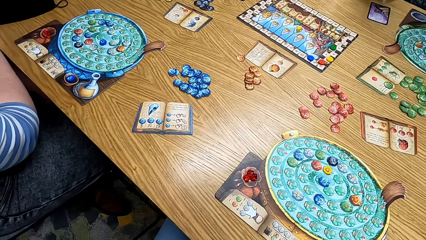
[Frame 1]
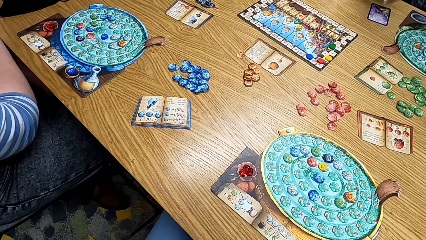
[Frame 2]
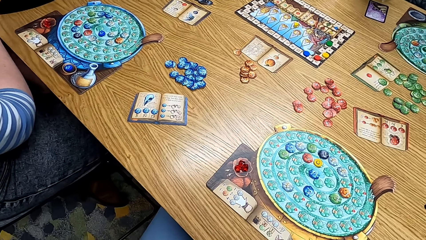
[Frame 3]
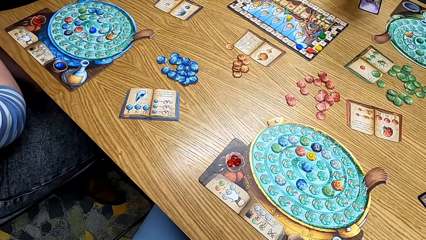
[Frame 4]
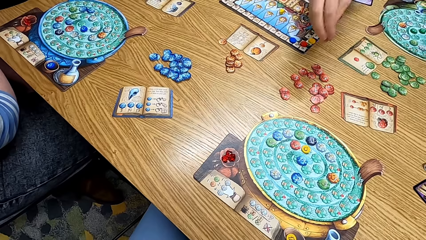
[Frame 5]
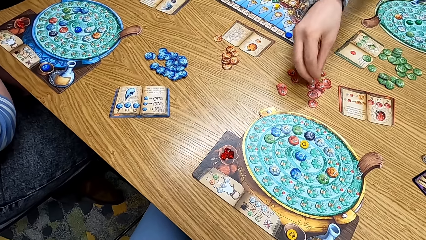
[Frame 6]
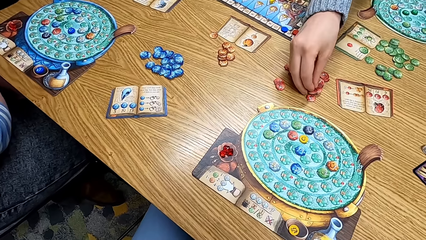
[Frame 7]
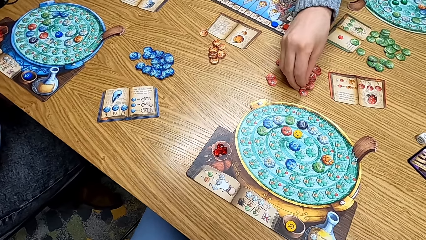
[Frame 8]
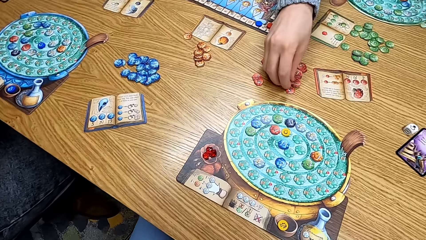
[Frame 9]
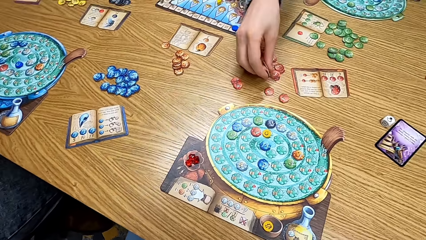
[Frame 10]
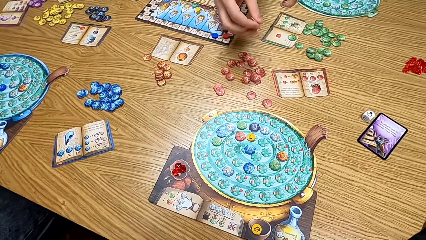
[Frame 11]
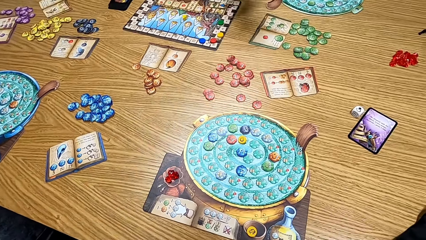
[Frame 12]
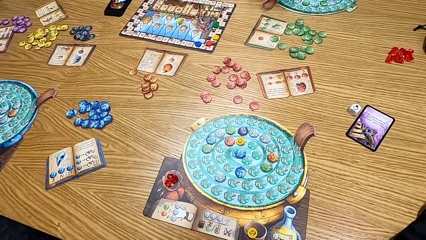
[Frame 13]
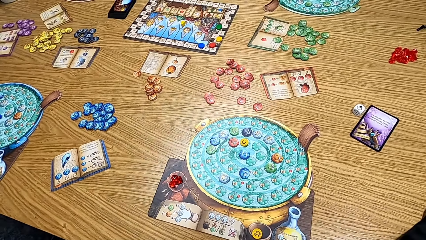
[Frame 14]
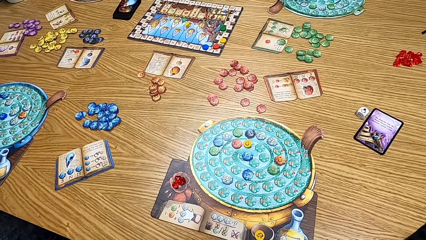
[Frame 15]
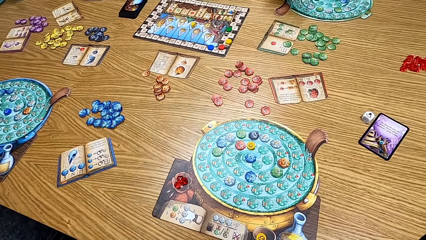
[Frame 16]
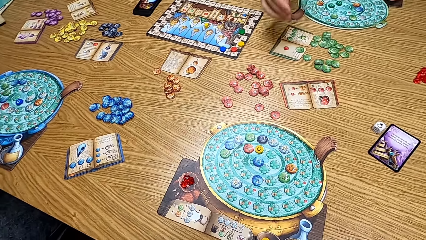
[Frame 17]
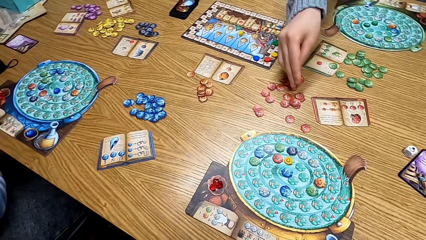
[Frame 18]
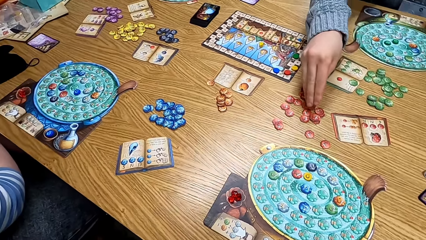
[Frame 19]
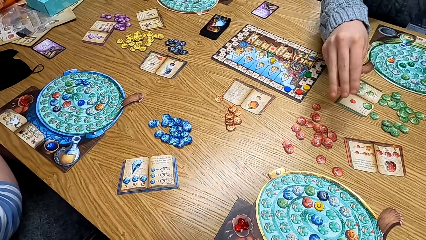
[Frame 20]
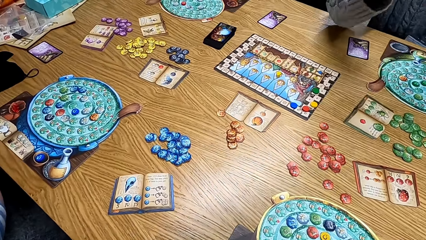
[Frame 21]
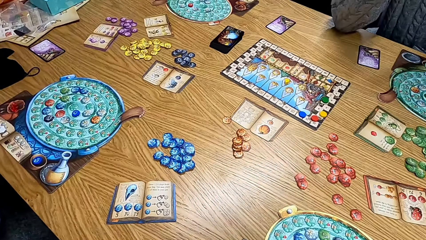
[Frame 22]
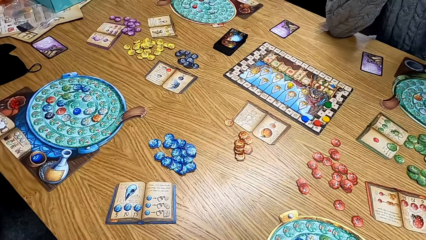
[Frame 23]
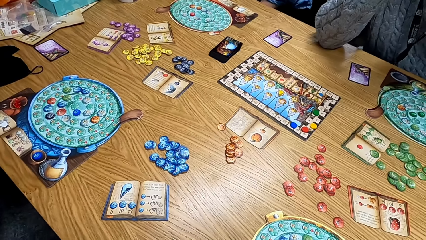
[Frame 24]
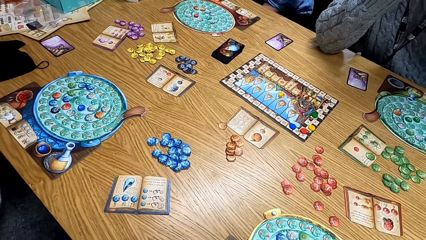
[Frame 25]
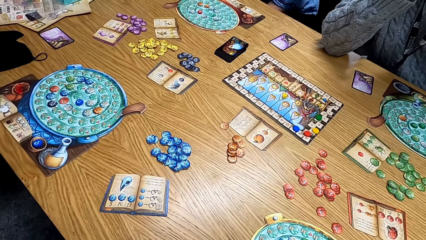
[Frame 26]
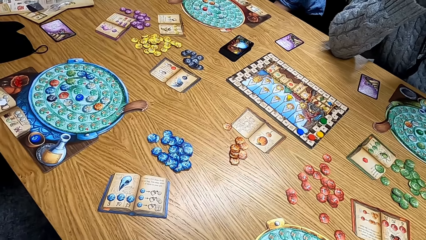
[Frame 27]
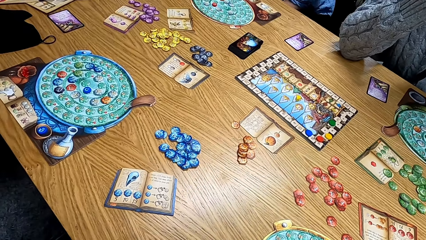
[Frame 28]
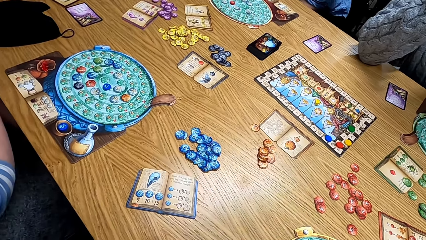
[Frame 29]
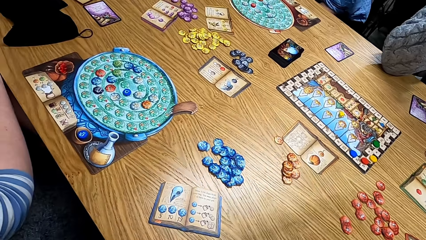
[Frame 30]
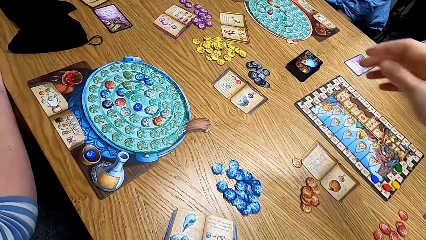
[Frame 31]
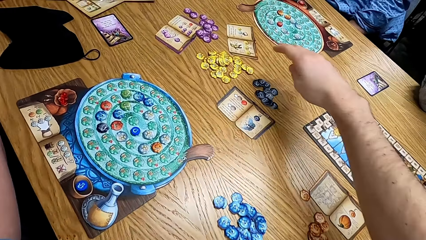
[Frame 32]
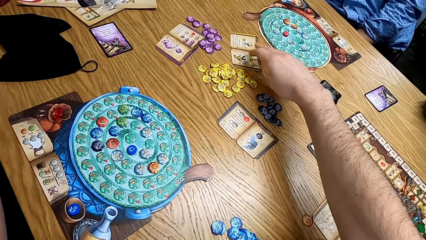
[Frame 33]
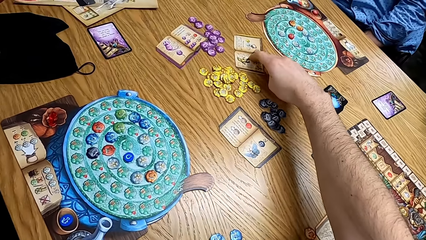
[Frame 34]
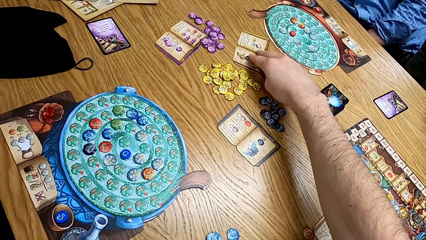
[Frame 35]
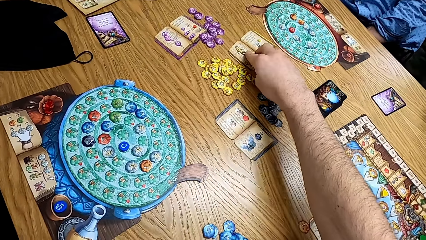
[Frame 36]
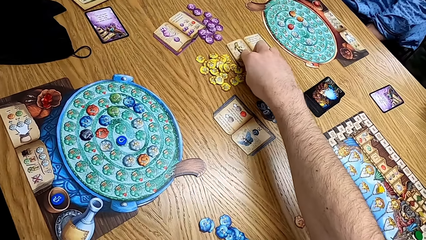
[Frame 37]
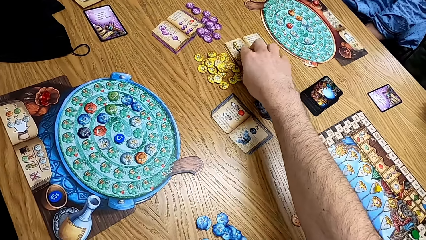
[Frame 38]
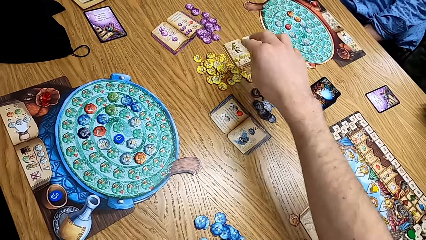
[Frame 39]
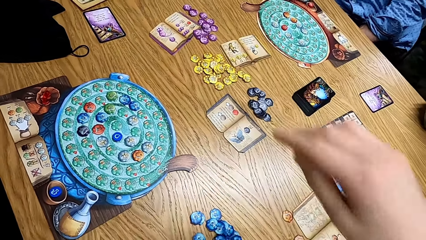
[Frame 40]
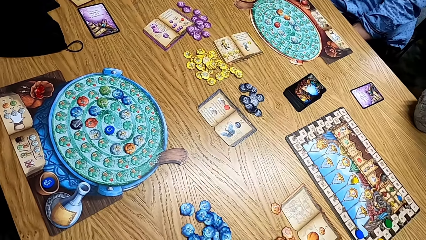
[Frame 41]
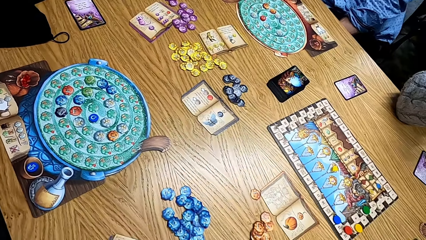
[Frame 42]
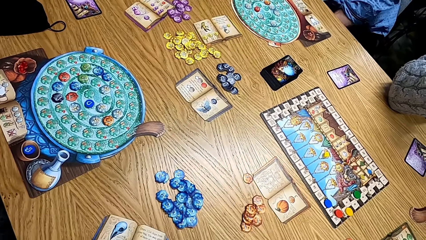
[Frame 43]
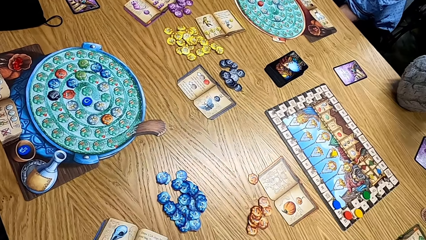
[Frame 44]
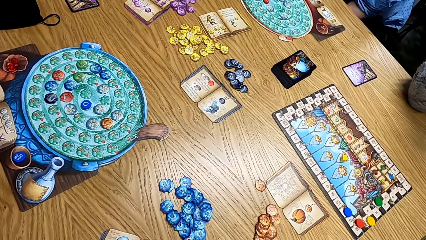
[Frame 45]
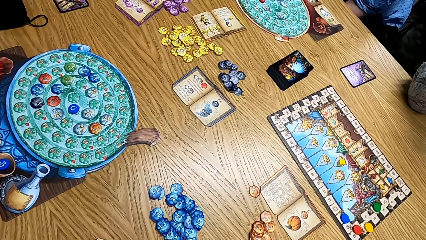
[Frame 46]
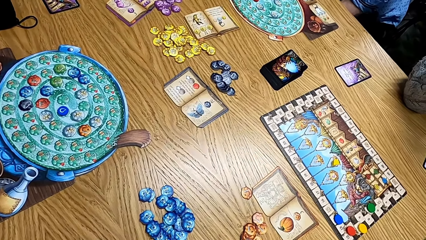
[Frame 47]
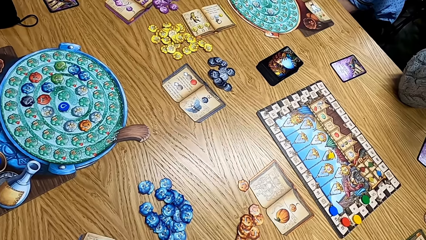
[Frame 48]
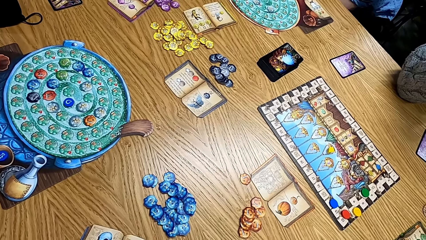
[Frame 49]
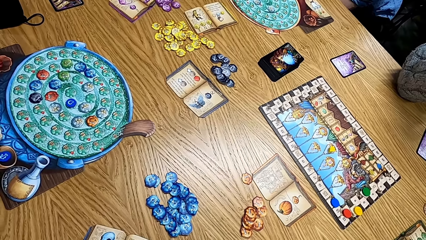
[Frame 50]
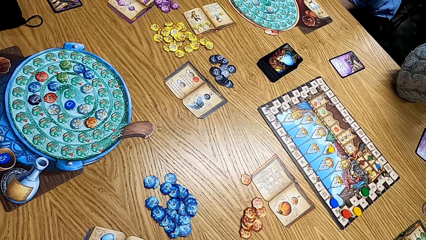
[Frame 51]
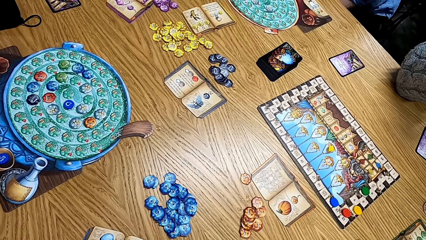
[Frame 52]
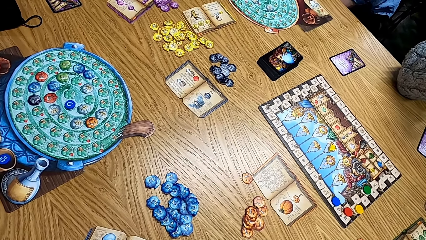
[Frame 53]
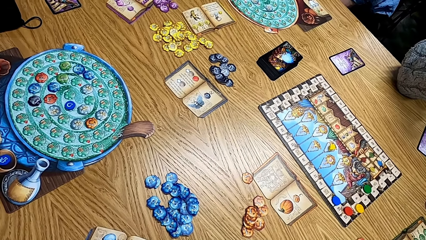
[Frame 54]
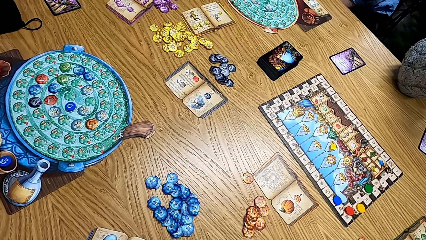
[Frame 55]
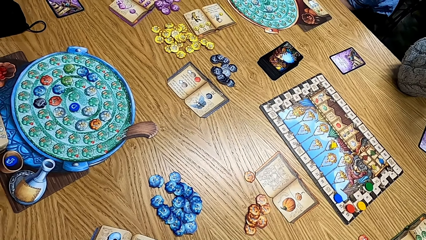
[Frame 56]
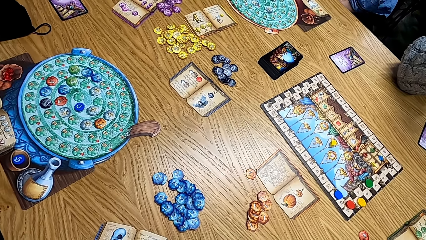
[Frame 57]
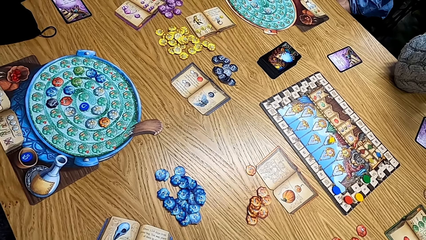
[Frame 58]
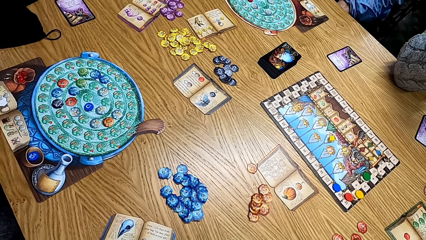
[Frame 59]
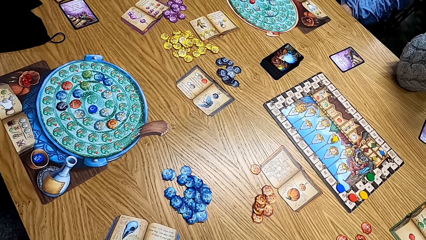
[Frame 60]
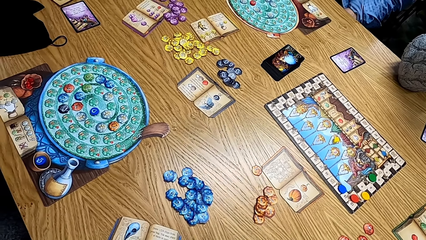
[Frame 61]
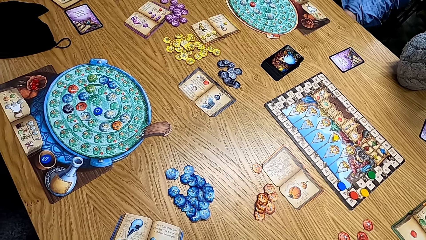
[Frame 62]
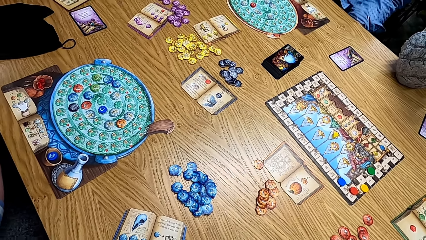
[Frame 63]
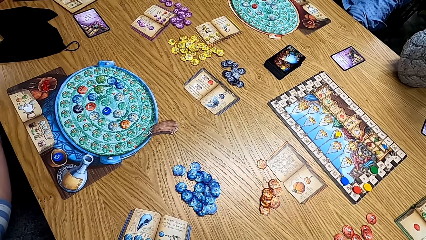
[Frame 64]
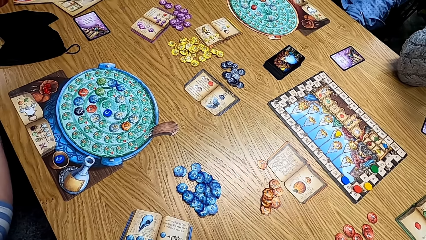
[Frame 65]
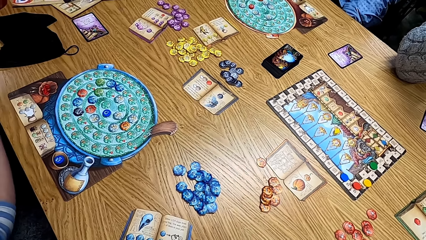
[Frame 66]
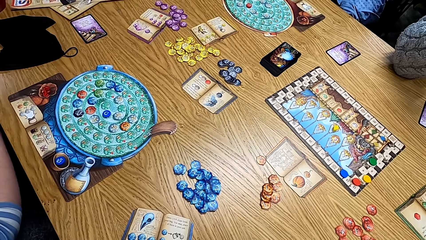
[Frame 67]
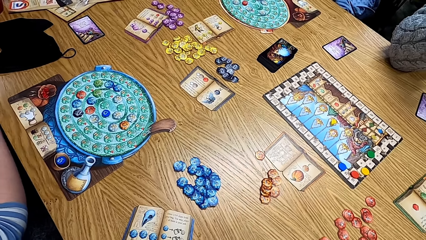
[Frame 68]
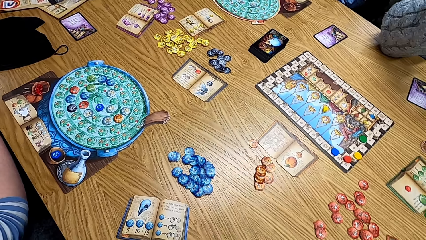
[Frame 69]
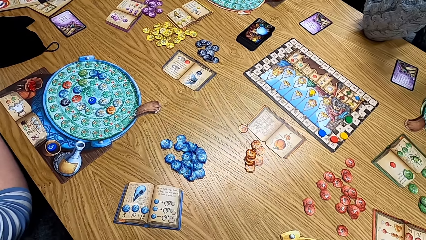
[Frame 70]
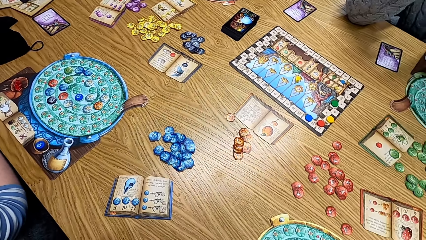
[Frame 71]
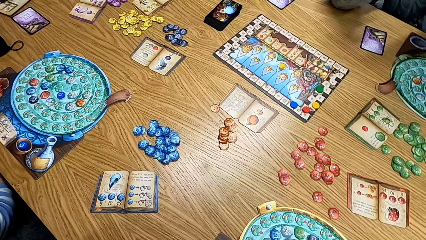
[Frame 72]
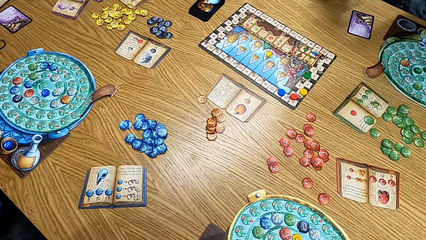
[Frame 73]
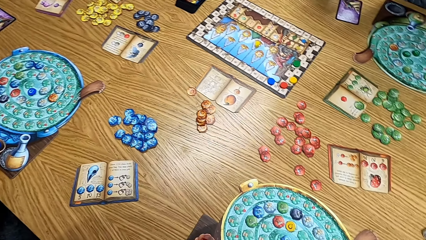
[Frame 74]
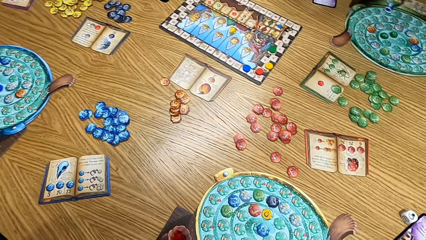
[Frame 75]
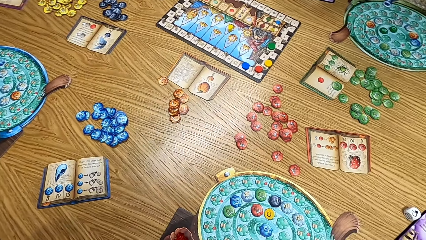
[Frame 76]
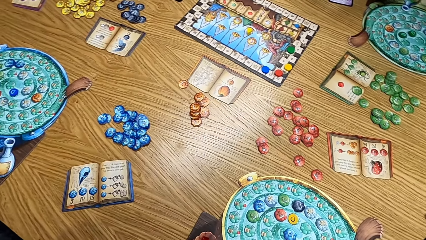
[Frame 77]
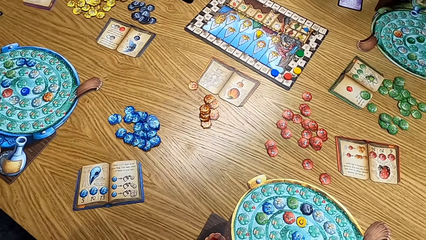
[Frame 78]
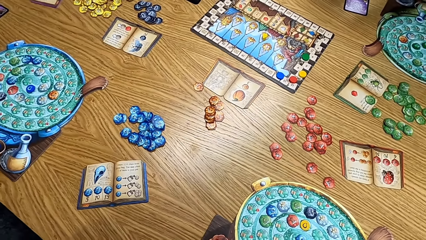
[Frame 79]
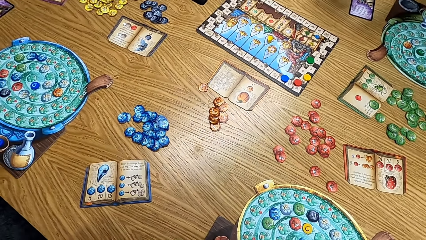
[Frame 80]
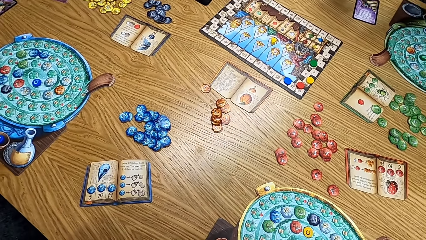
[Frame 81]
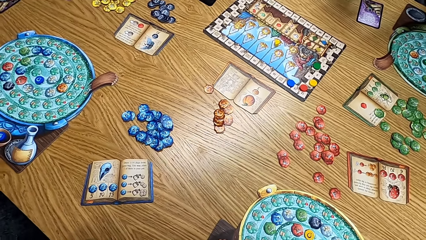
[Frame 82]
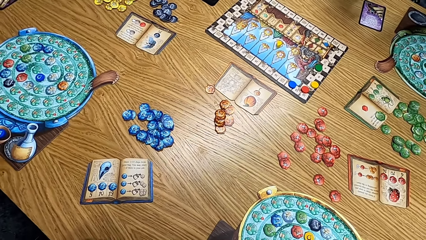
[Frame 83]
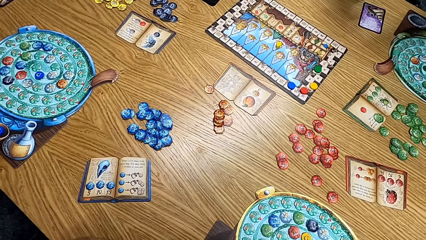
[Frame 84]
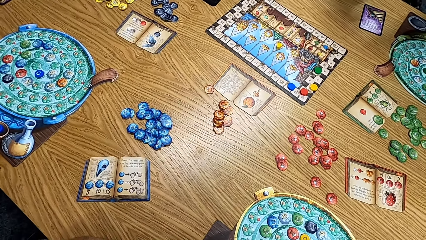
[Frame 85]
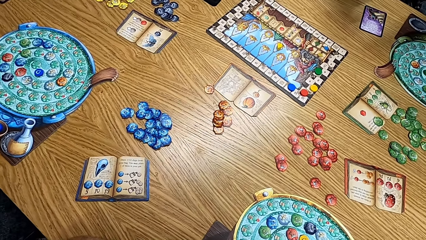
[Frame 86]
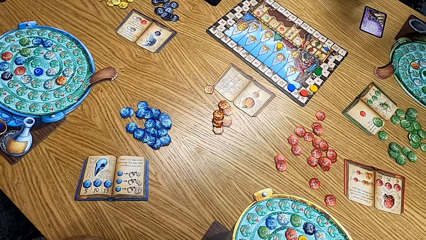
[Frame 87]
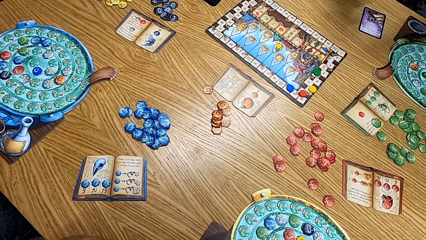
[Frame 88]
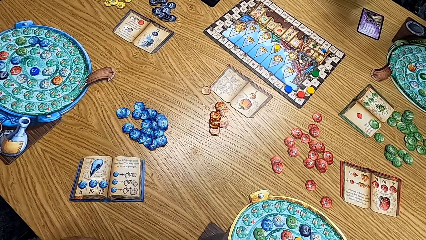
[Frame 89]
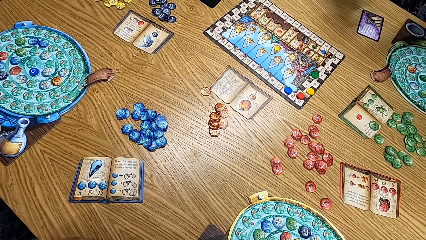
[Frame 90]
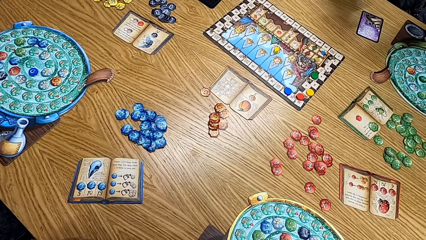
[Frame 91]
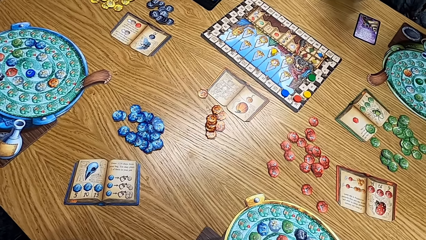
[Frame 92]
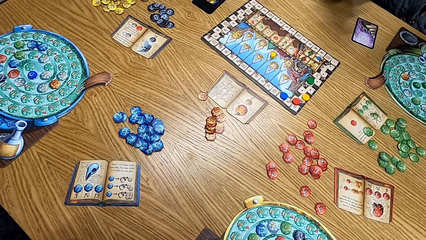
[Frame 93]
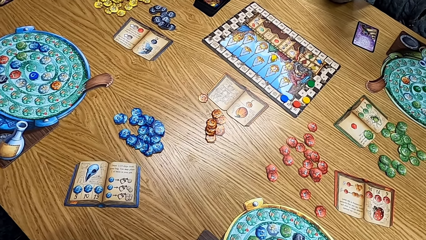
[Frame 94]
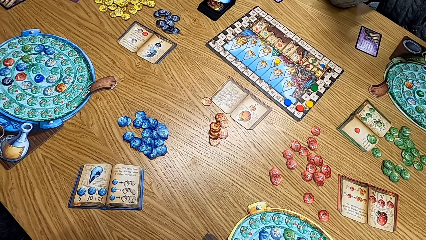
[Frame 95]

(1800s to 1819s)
The camera wearer looks at the table. The man picks up the cards from the table. He picks up a chip from the table. The camera wearer puts the card on the table. They look at the paper on the table. They rotate a book on the table. They look at the table.
